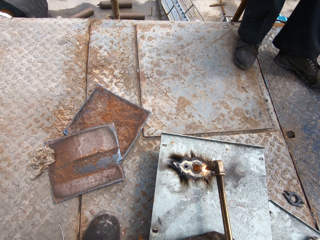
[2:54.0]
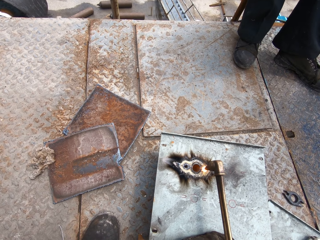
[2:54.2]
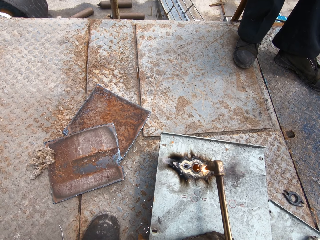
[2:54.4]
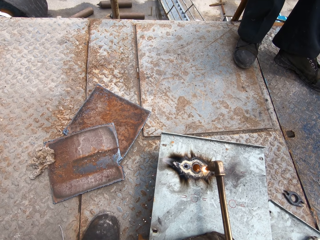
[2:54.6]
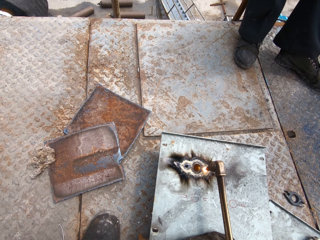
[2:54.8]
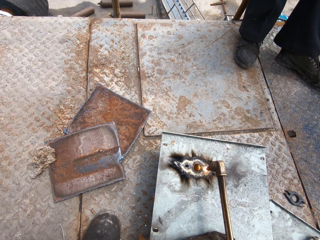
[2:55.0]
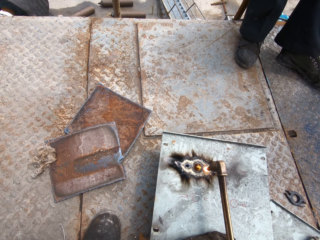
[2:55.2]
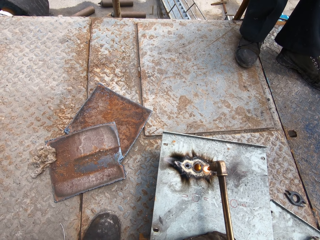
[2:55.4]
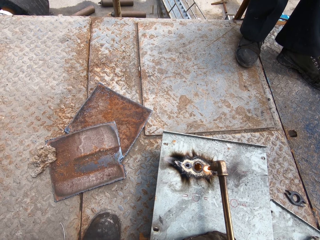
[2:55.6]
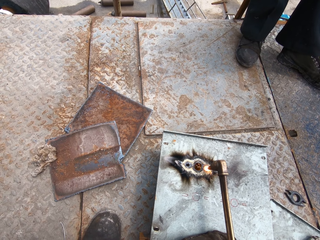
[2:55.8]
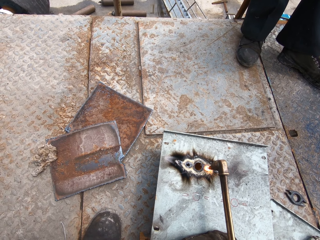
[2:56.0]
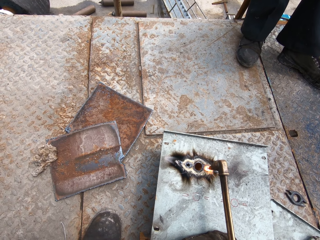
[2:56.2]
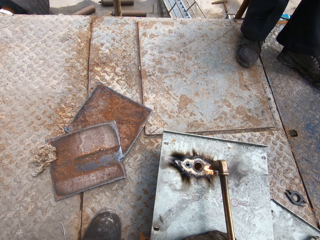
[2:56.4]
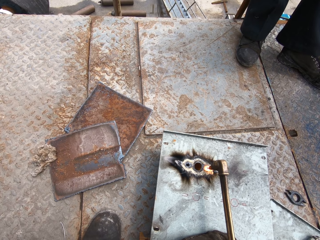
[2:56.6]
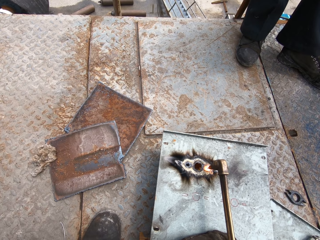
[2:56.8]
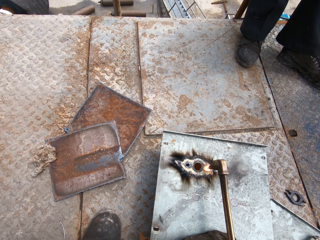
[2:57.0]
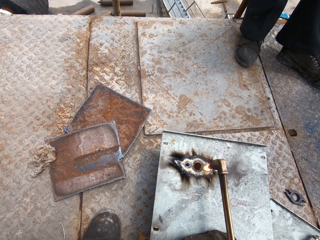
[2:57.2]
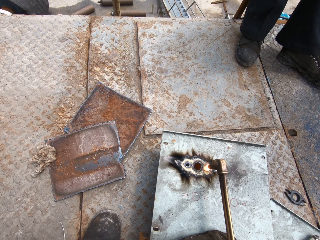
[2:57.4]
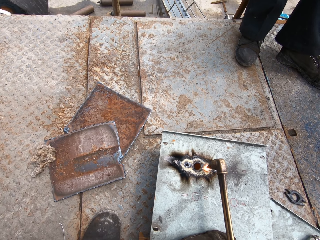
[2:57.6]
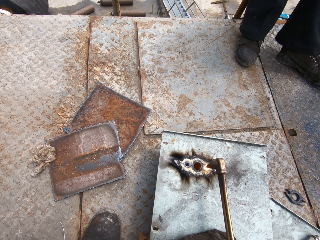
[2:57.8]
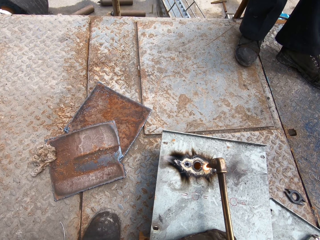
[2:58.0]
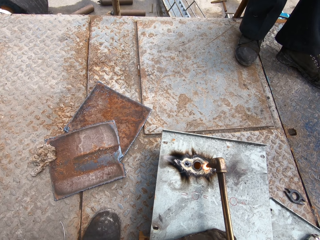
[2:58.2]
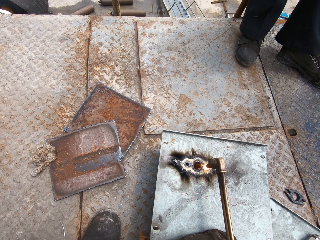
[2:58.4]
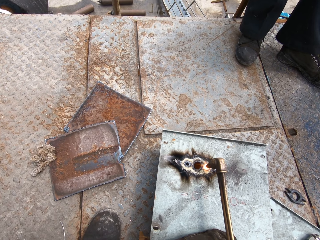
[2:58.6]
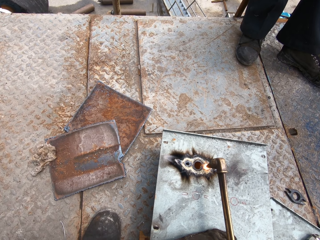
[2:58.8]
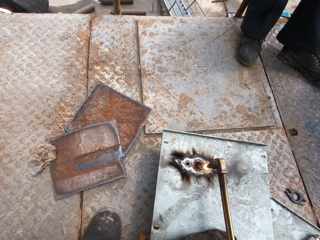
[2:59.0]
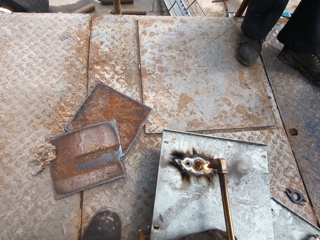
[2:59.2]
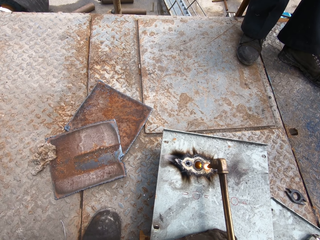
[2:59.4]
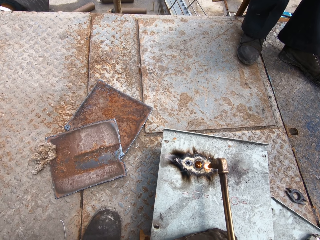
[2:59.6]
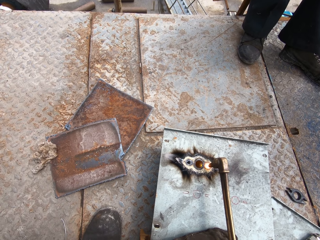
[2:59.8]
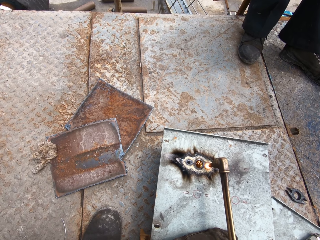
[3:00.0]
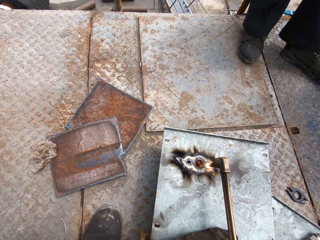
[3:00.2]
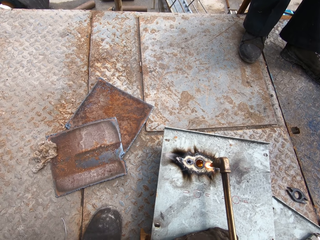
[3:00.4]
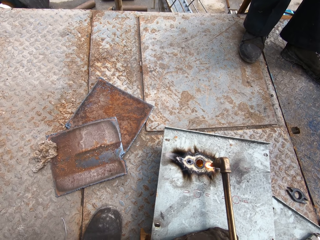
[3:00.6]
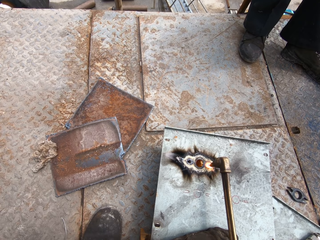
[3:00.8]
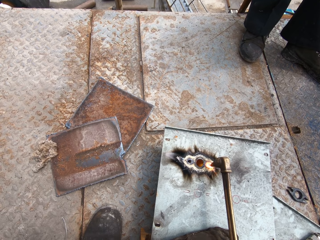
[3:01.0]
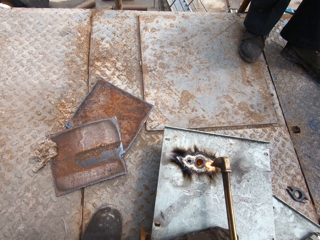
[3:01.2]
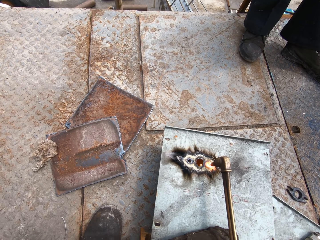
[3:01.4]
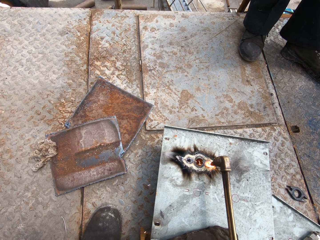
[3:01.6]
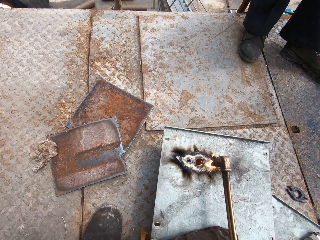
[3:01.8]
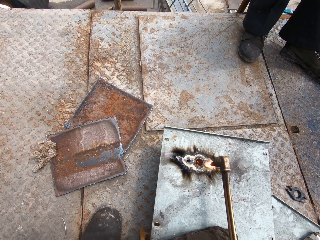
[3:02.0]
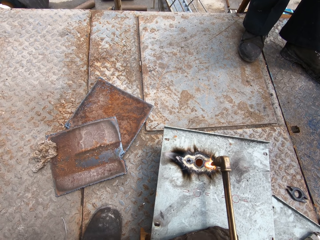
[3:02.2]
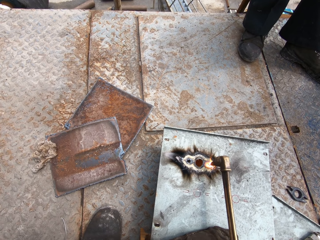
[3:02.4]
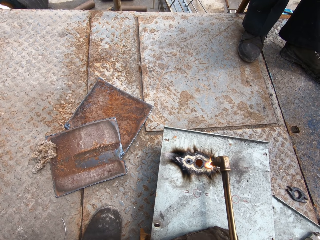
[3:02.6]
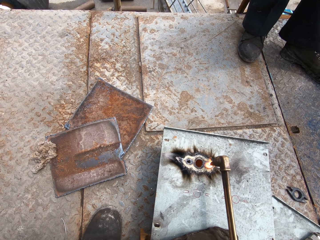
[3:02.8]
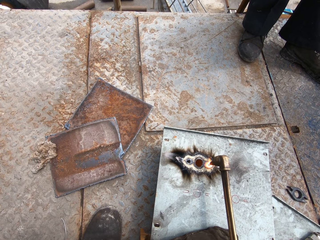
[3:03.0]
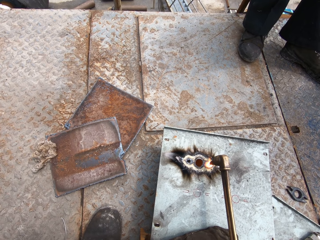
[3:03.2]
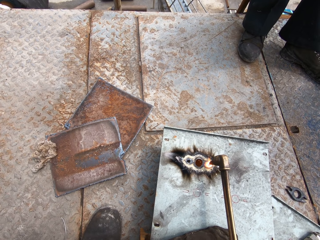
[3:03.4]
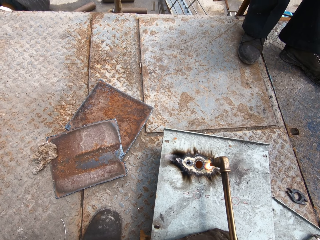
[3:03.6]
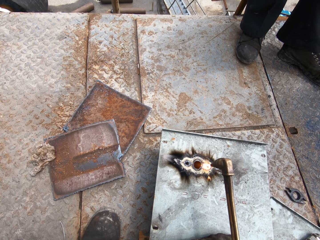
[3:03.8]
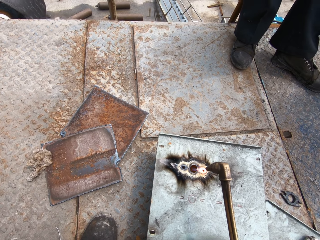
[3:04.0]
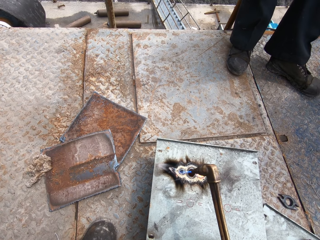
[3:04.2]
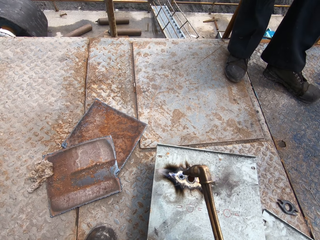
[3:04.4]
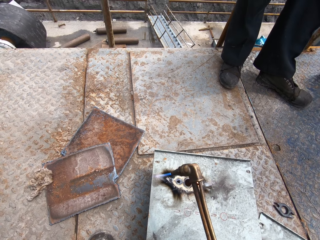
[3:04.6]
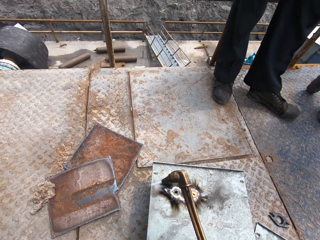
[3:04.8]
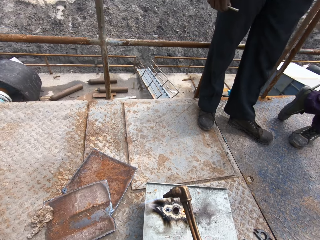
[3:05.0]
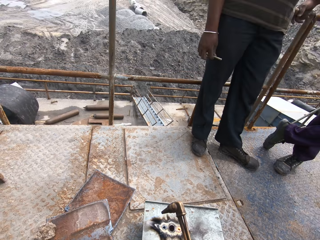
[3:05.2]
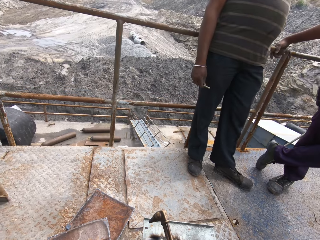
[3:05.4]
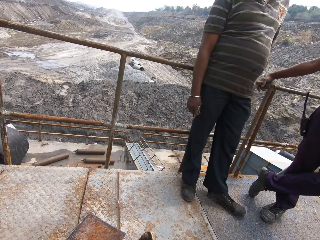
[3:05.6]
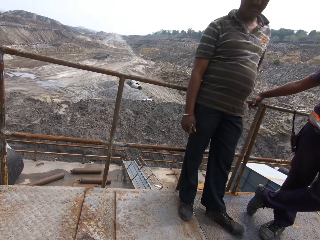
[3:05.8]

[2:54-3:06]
The camera wearer looks up.

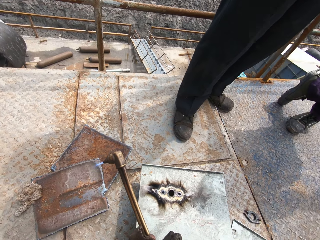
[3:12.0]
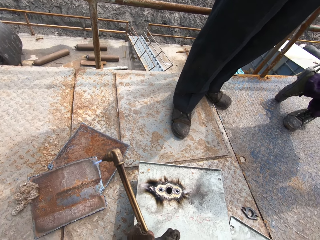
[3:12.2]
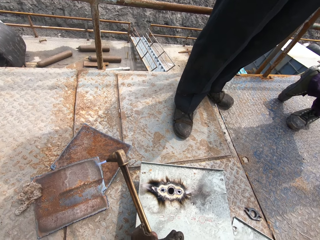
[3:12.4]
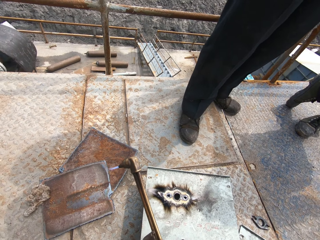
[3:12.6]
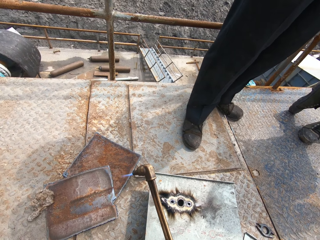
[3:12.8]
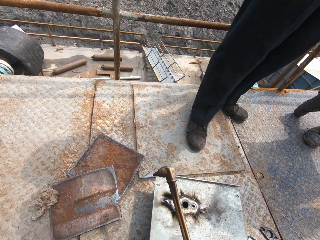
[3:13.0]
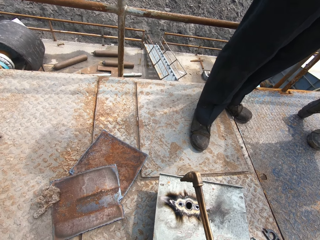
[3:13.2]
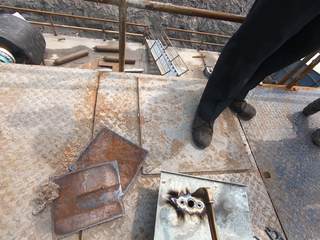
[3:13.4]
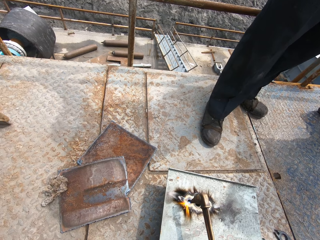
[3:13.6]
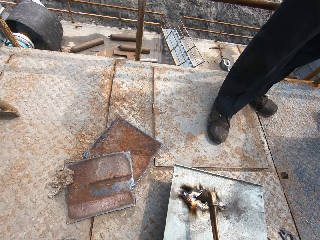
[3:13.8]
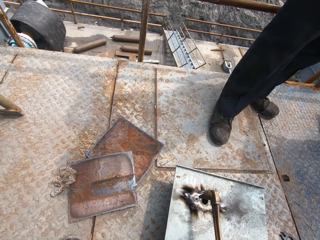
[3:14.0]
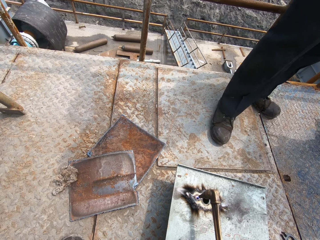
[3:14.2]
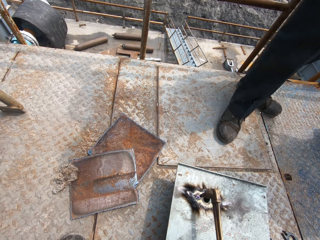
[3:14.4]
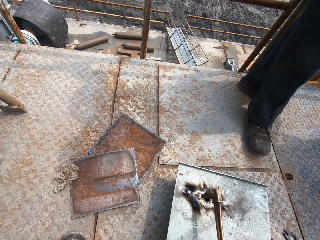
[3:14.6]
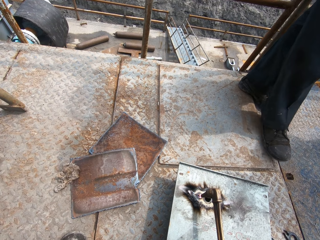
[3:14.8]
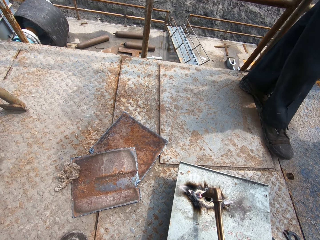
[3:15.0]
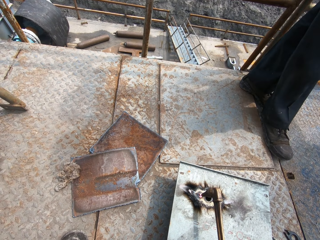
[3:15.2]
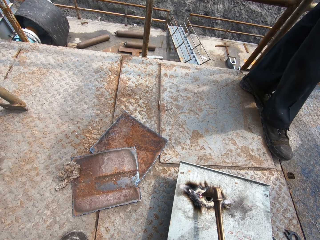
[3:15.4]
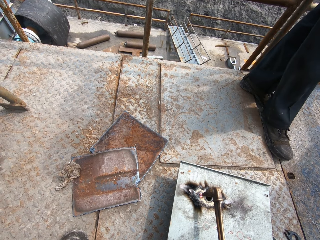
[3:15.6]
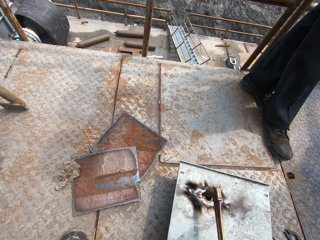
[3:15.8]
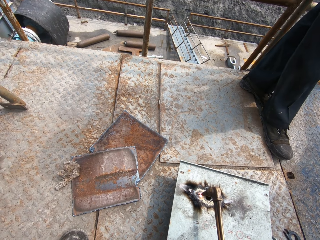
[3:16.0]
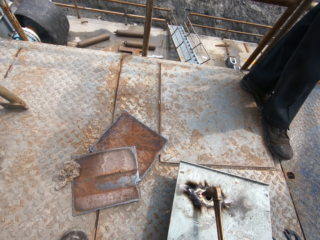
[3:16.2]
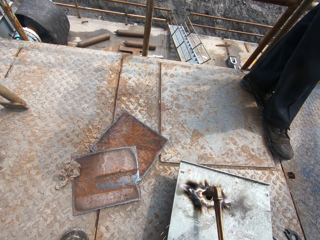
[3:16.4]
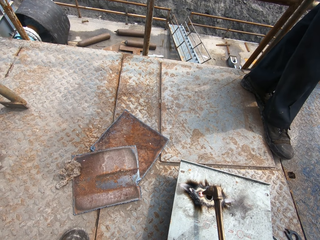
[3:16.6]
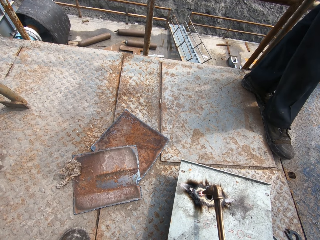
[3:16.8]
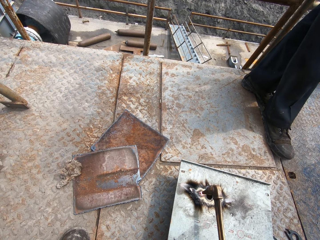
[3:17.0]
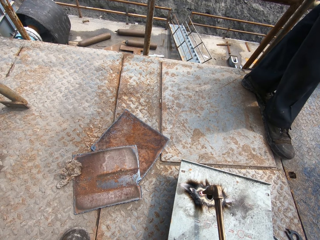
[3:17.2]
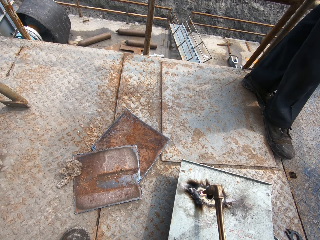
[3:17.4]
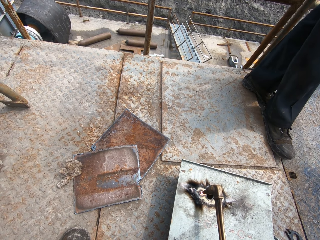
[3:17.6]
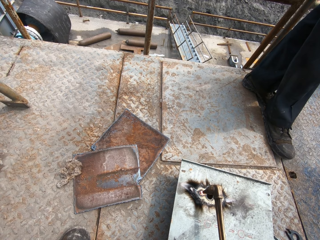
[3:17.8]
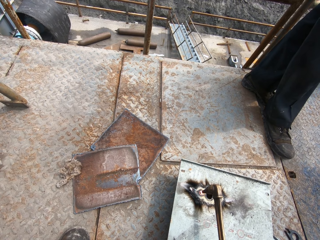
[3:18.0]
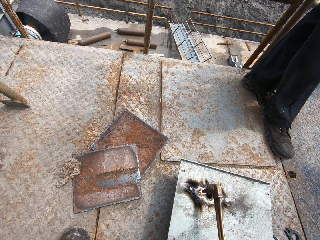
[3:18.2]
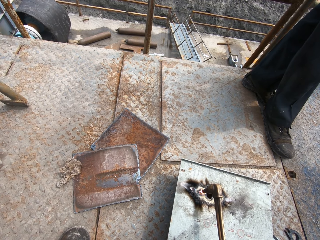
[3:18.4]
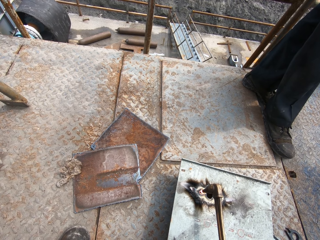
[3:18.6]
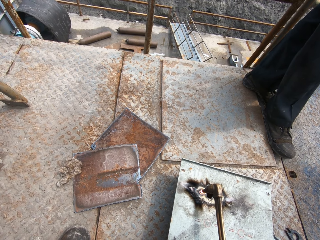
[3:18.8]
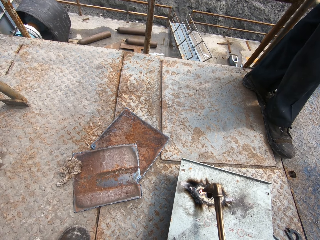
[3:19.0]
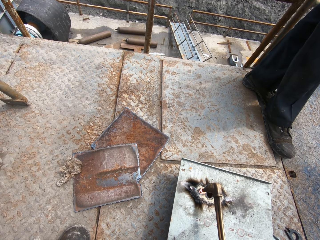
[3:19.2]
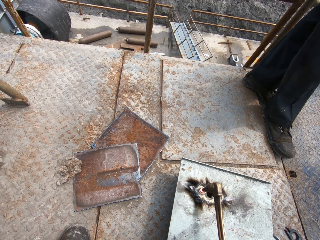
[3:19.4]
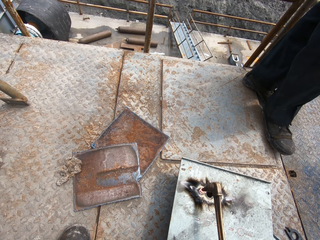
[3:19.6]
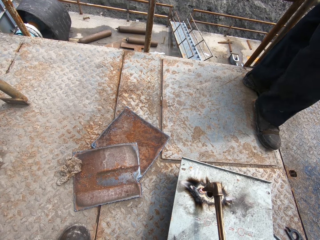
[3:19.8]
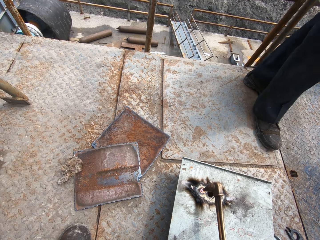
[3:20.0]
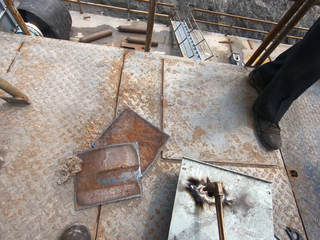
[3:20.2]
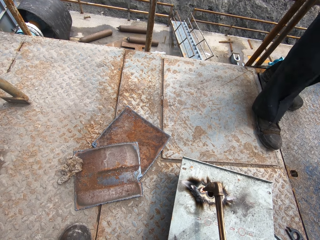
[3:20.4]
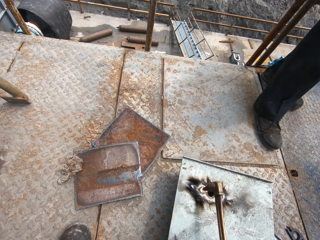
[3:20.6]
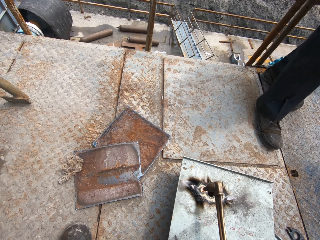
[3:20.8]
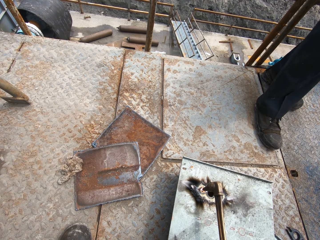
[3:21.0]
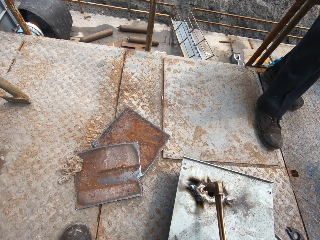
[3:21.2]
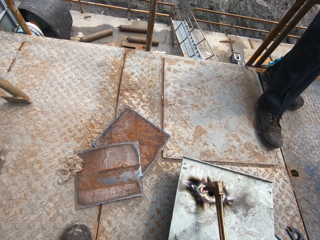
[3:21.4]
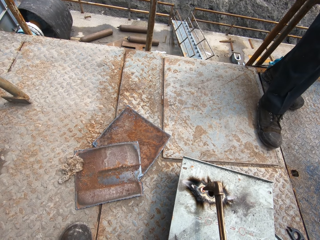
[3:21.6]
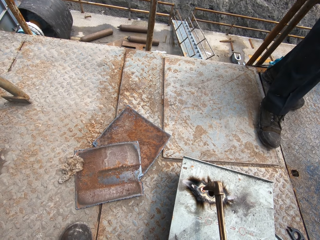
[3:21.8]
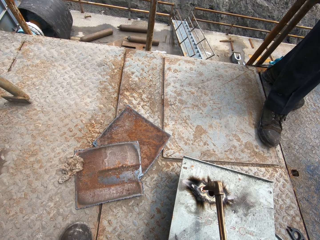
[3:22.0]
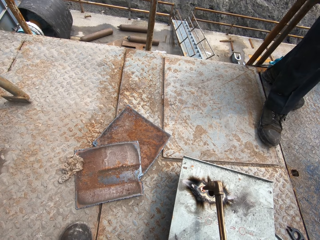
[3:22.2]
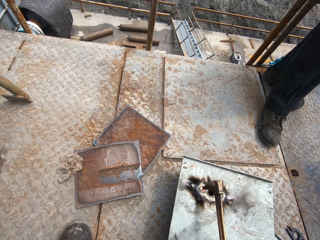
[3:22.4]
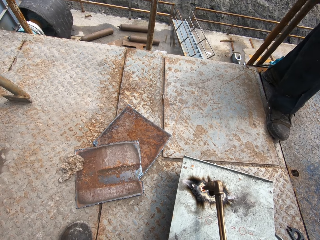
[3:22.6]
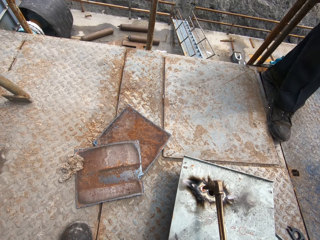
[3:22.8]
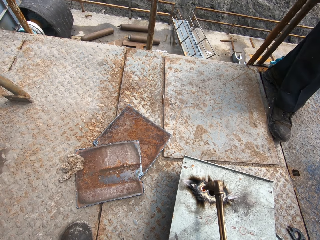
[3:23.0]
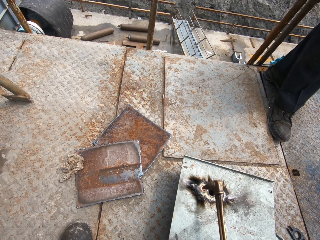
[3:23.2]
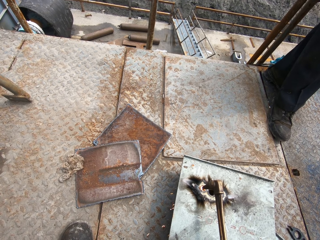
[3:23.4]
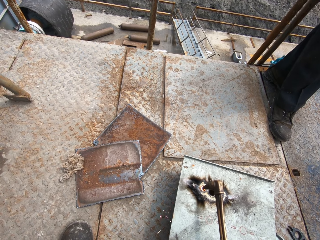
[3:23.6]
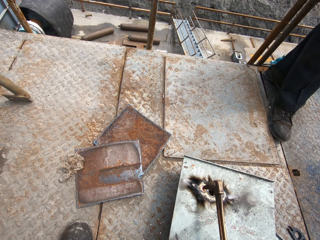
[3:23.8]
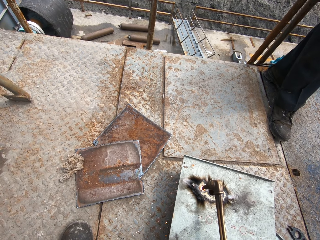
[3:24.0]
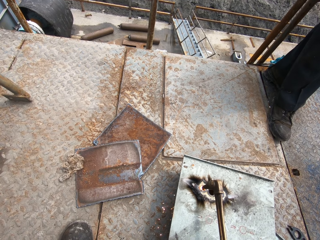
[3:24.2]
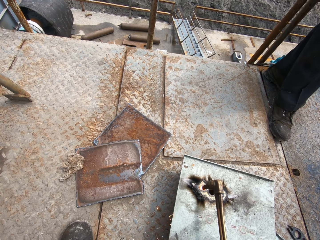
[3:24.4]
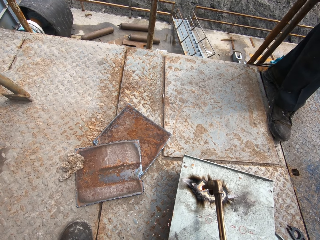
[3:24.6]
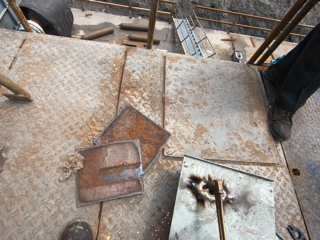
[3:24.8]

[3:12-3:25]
The camera wearer puts the metal rod in his right hand away. He passes the oxyacetylene torch in his left hand to his right hand. He widens the left hole on the steel metal with the oxyacetylene torch in his right hand. He burns the metal plate. A person moves.
